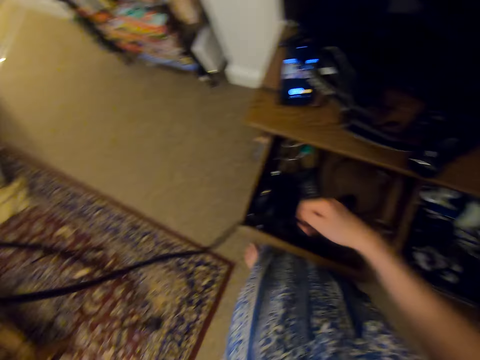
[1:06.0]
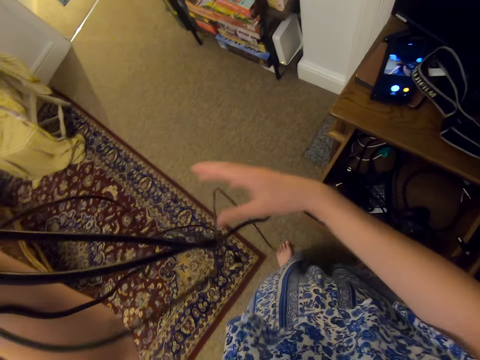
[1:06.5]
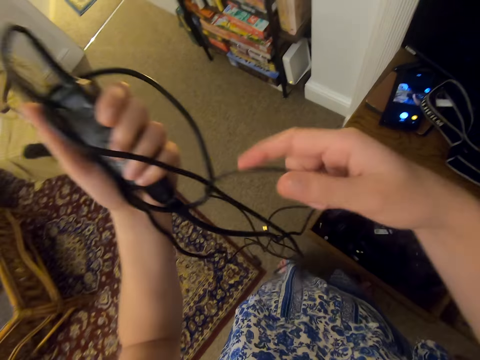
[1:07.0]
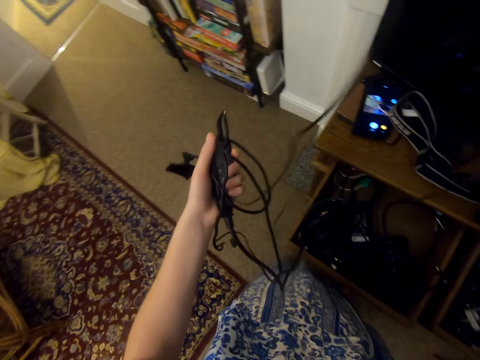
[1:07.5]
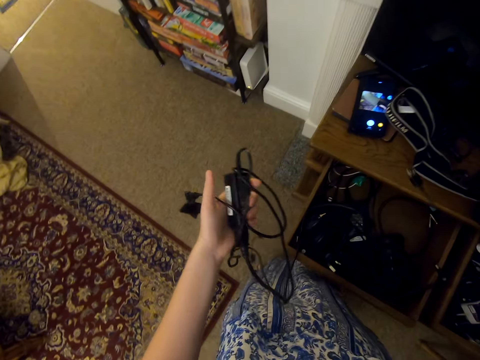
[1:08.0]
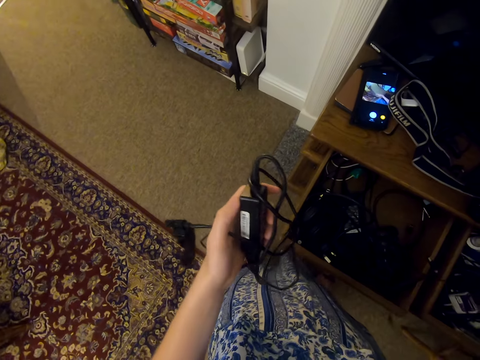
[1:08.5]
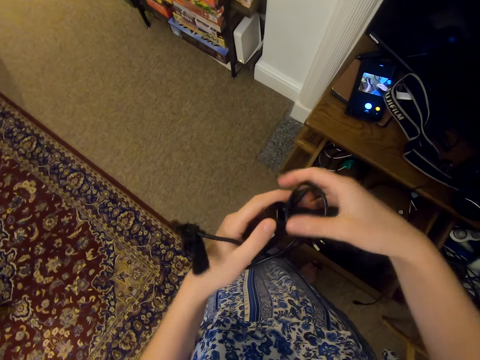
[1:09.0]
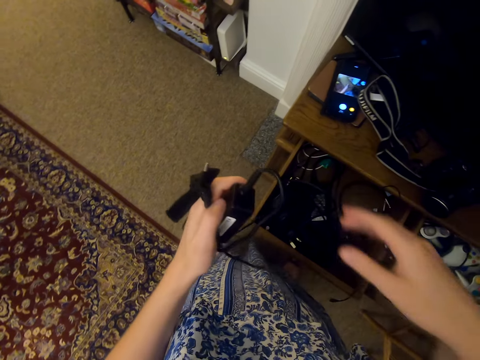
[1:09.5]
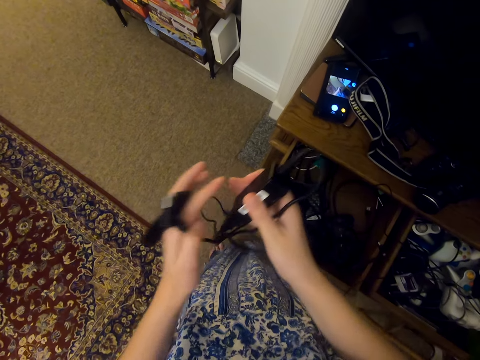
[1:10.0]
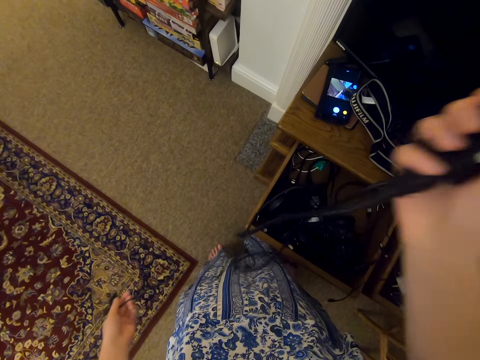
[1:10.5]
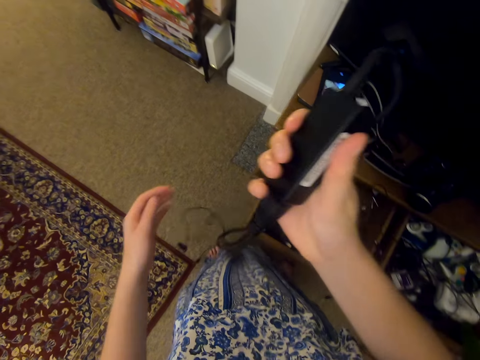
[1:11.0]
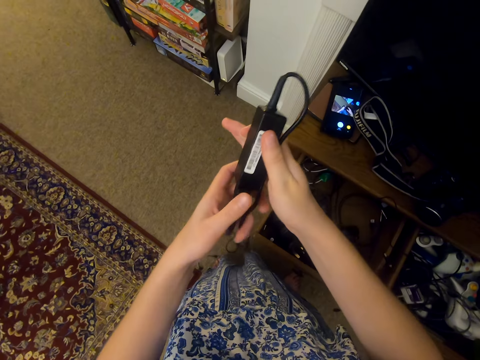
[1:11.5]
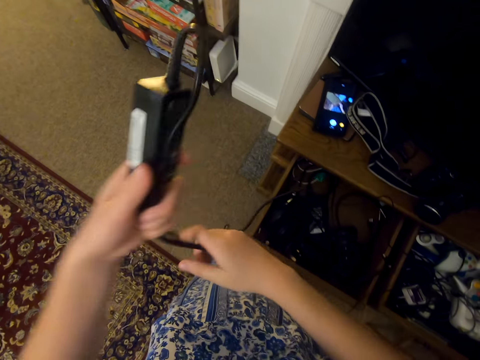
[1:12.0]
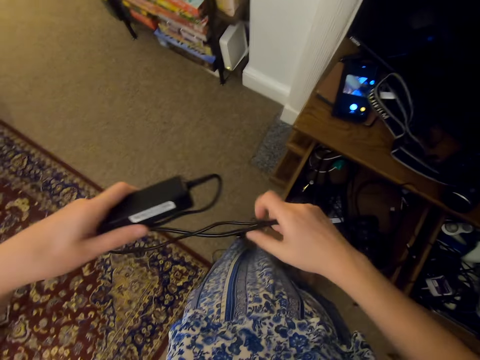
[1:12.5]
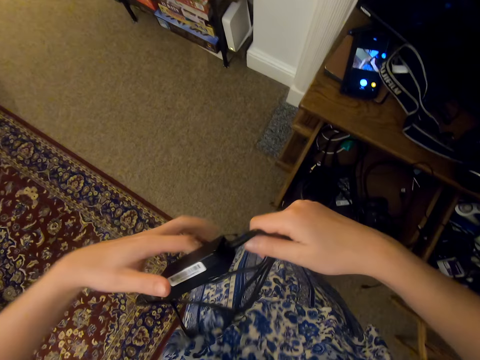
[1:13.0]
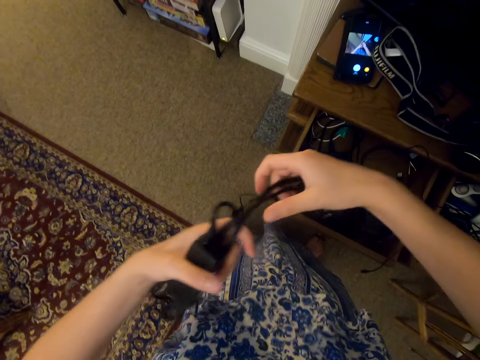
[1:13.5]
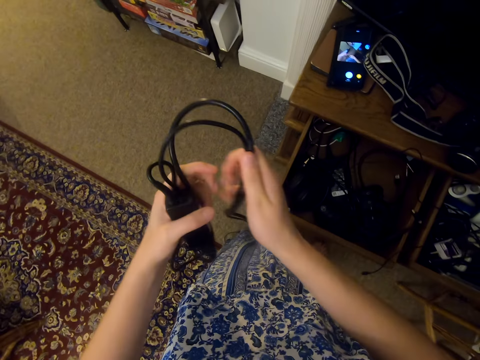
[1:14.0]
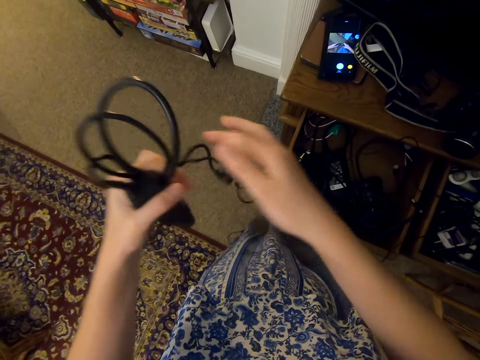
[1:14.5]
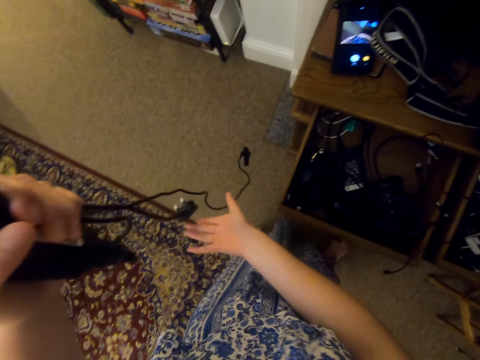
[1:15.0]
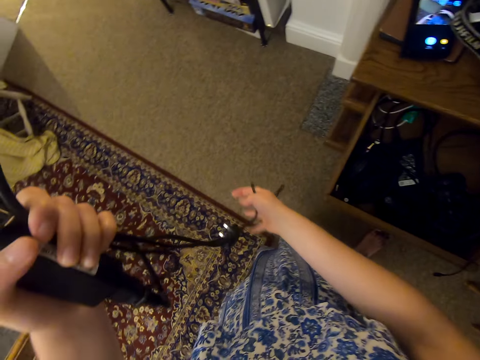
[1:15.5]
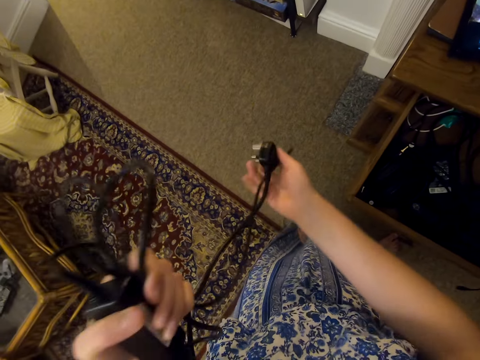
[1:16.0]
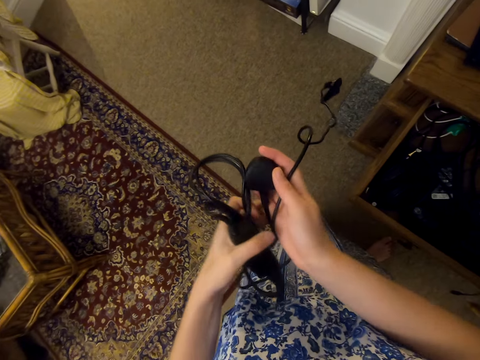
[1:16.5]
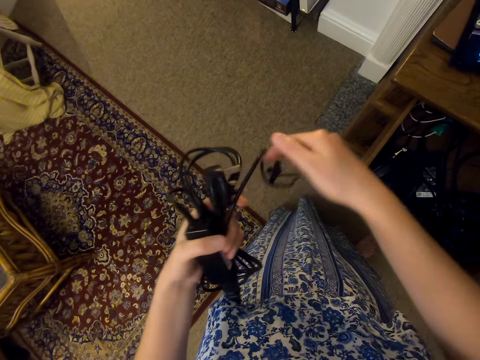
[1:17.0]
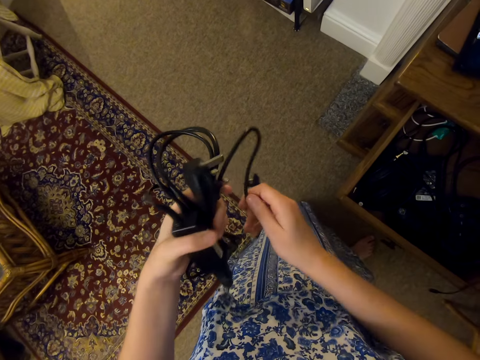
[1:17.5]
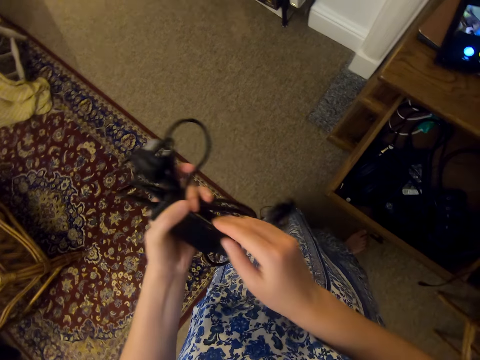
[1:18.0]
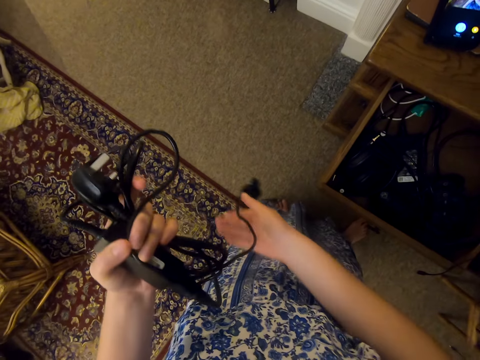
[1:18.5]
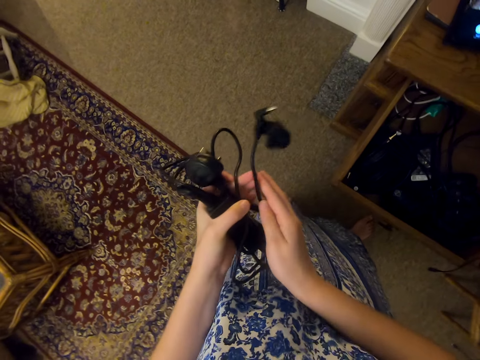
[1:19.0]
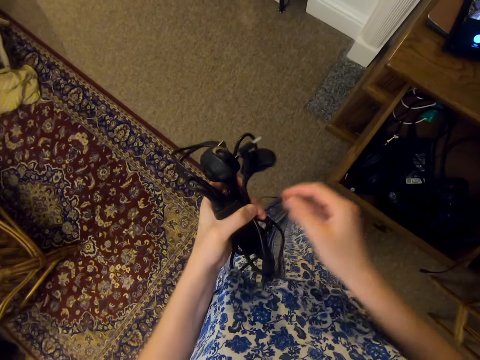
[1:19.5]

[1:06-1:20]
The camera wearer holds a cable. They pick up a cable. They put the cable in a drawer. They pull the charger cable. They are folding the headphones and chargers from the drawer. They roll a cable around the charger. They fold the cable.

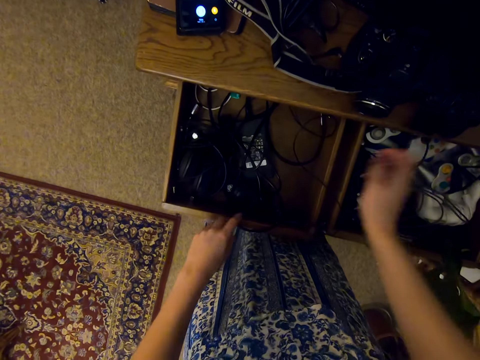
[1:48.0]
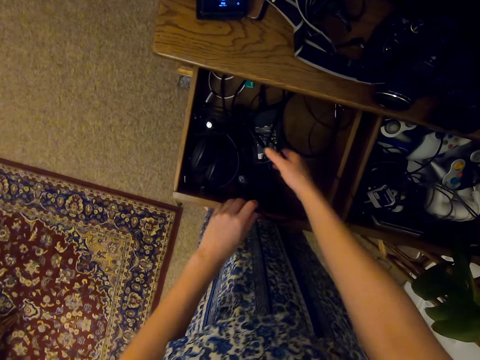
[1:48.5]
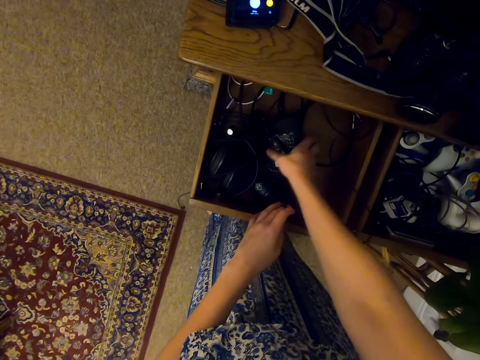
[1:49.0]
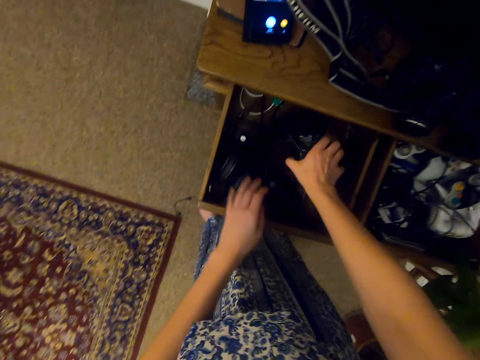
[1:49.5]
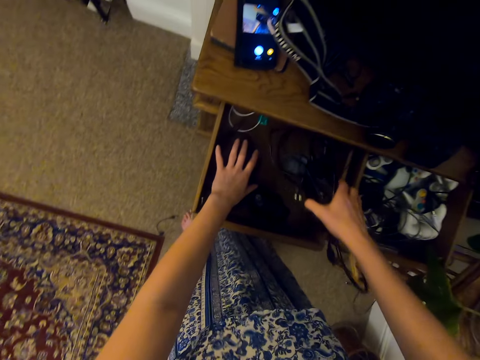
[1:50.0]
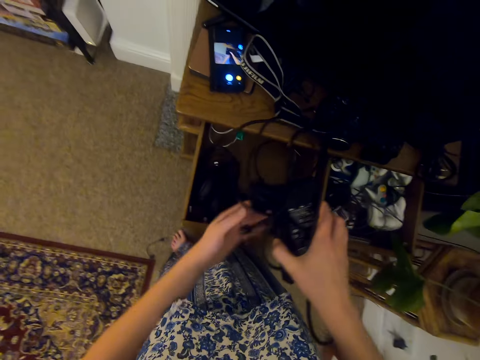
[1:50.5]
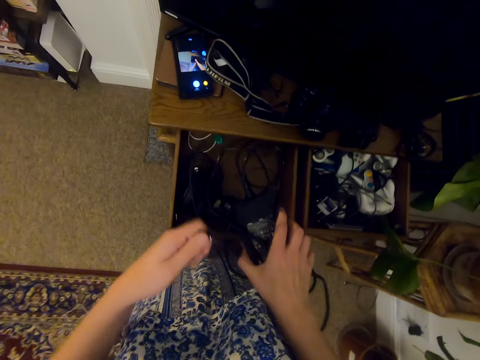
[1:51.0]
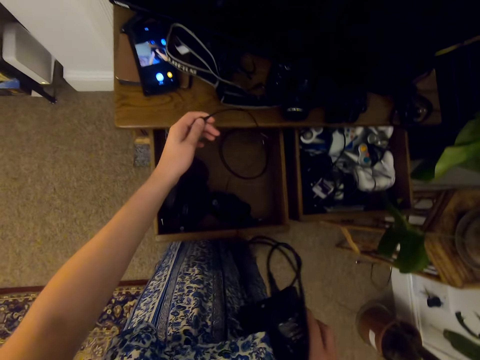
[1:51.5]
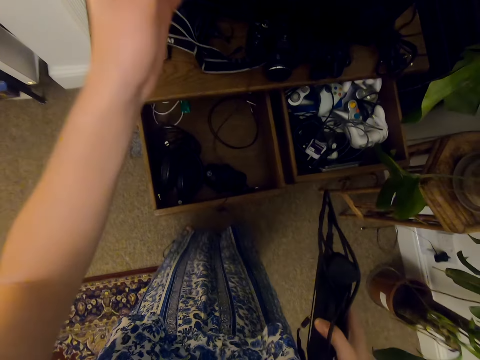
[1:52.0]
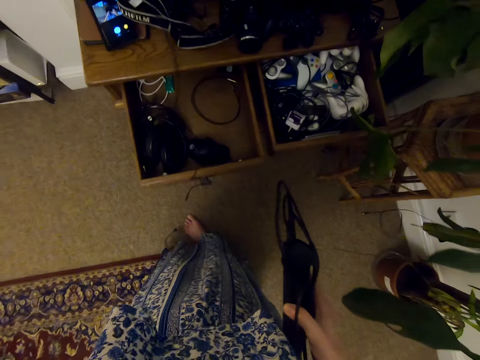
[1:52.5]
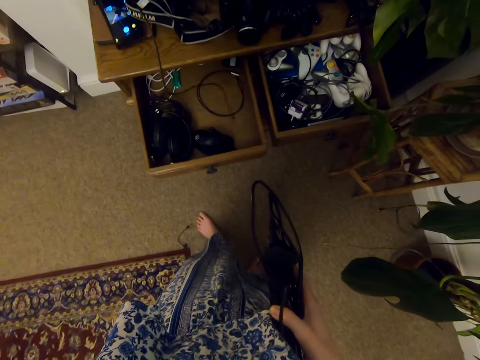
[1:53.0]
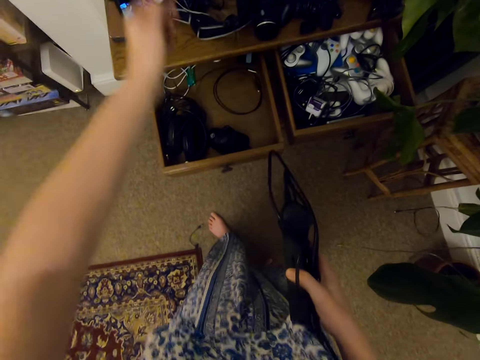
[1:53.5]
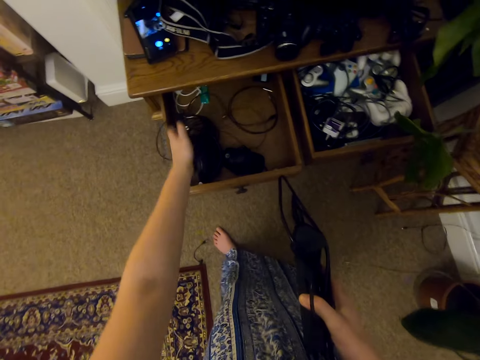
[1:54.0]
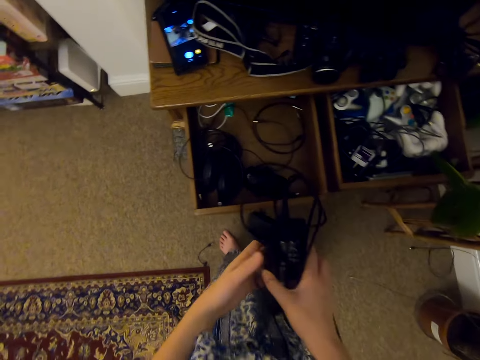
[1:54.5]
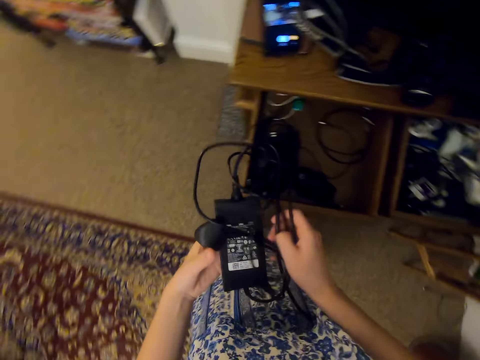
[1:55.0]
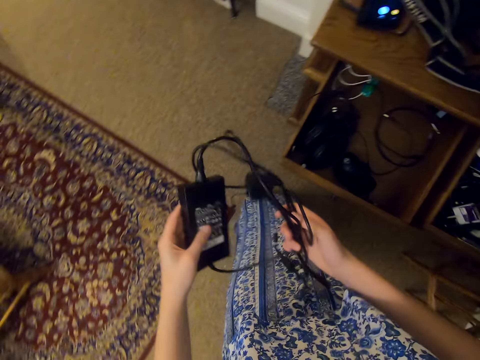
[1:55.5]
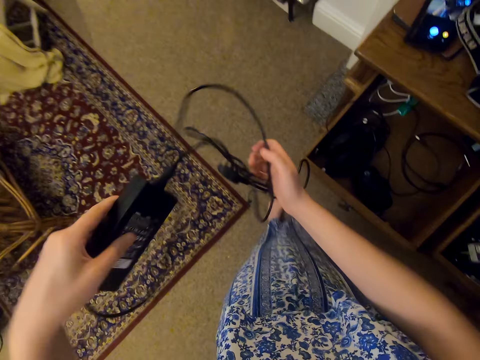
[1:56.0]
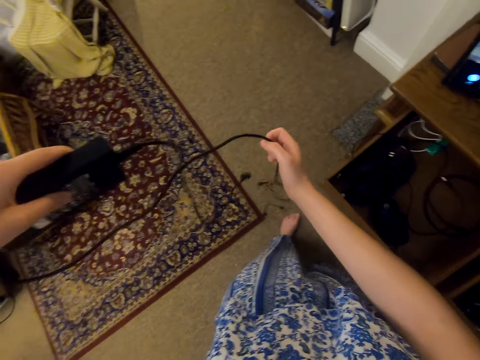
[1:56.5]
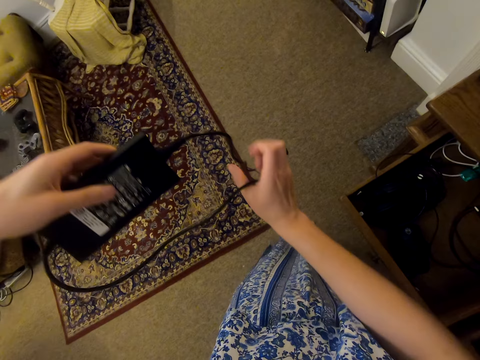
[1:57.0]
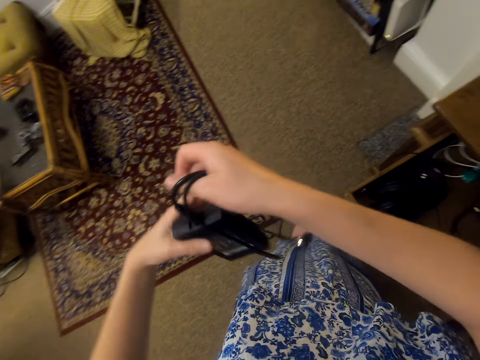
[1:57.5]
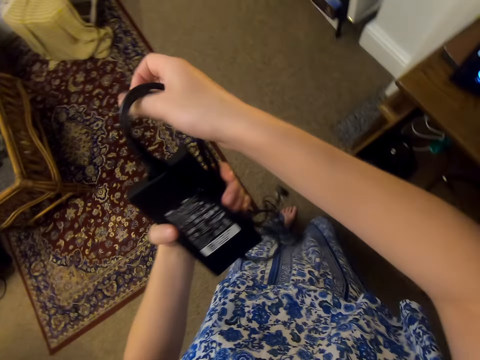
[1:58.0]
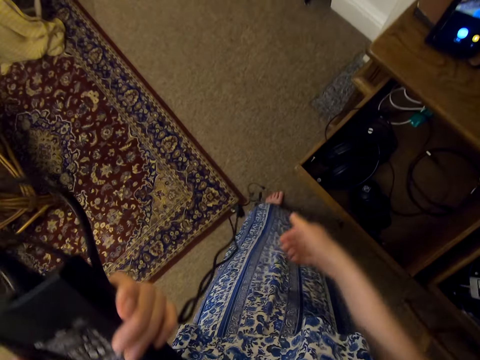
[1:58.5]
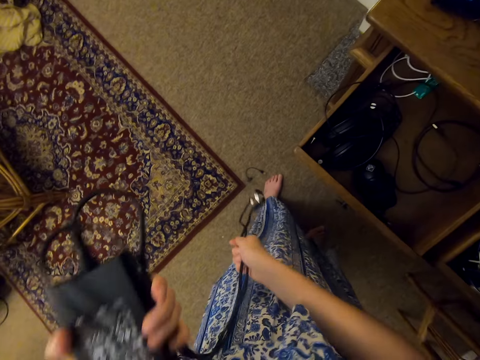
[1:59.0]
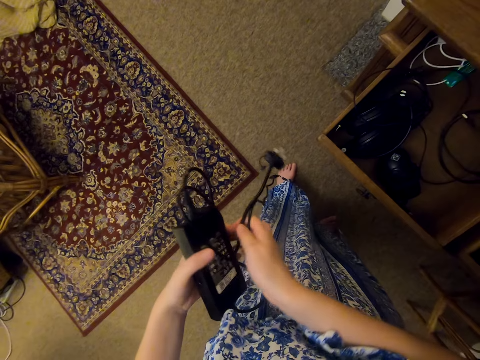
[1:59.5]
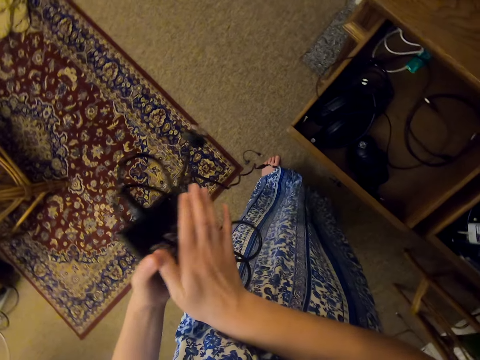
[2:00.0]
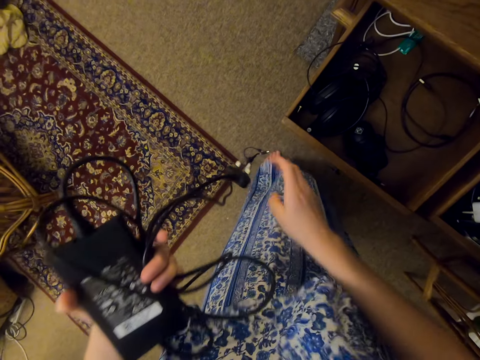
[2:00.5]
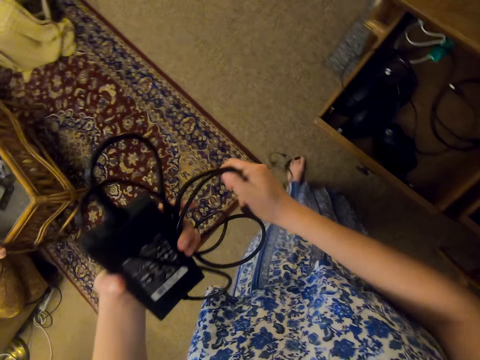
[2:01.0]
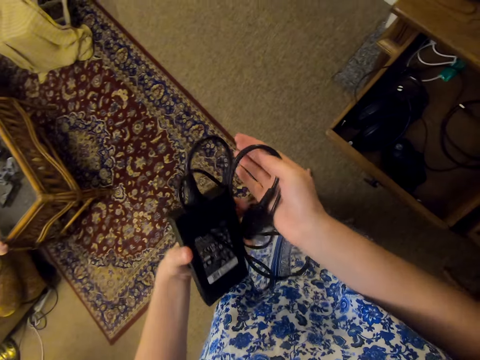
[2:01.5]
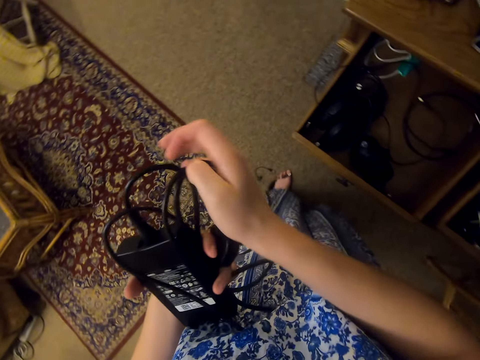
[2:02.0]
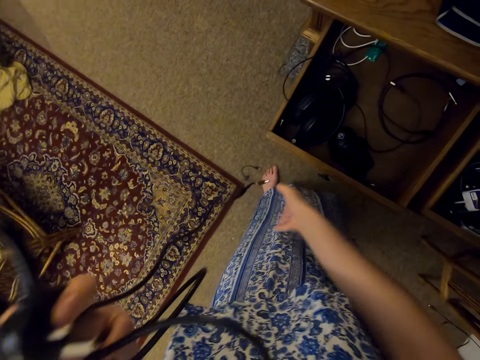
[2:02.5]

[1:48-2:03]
The camera wearer picks up a charger. They pull the cable. They put the cable in the drawer. They switch the charger to the other hand. They unfold the cable. They fold the cable.
